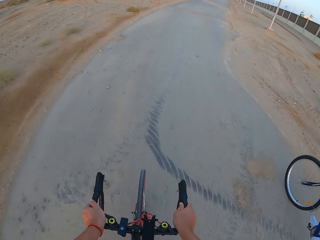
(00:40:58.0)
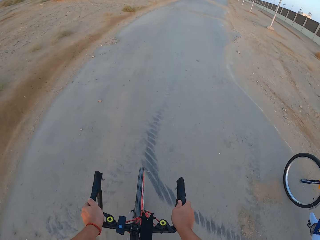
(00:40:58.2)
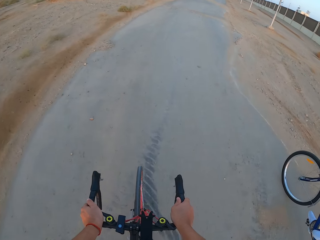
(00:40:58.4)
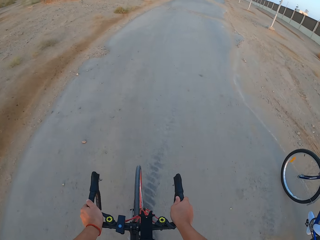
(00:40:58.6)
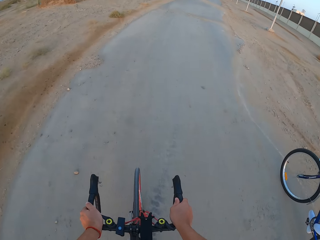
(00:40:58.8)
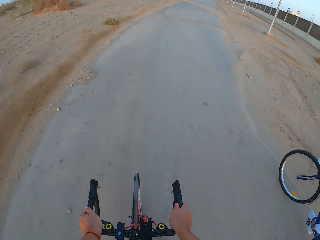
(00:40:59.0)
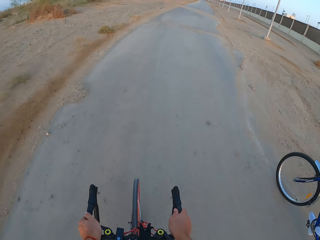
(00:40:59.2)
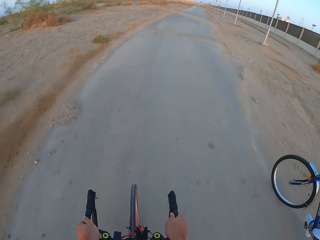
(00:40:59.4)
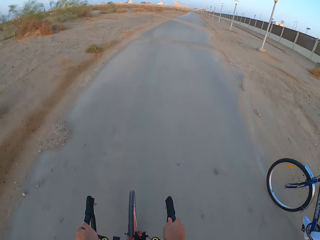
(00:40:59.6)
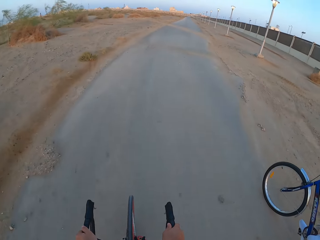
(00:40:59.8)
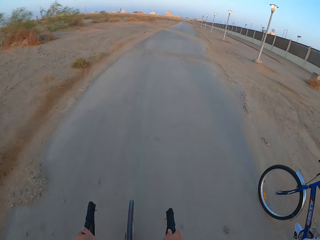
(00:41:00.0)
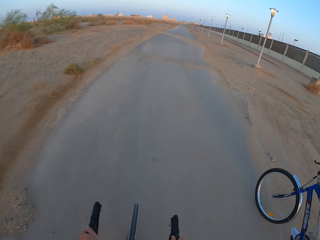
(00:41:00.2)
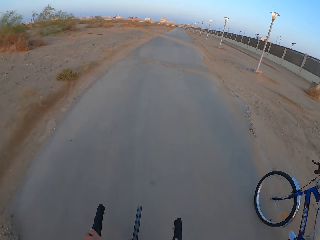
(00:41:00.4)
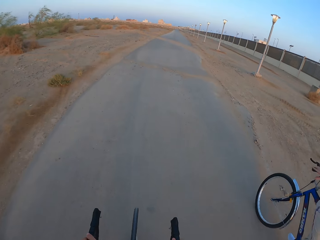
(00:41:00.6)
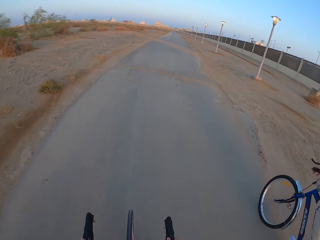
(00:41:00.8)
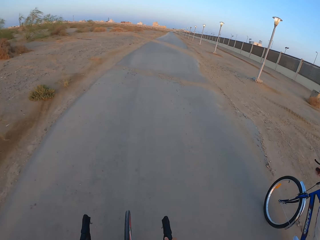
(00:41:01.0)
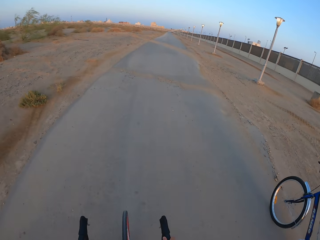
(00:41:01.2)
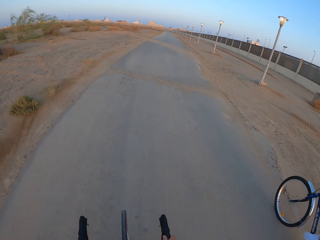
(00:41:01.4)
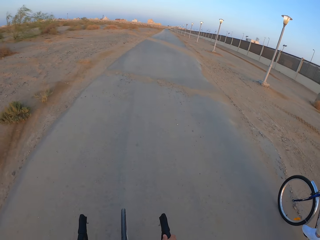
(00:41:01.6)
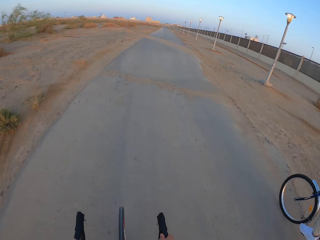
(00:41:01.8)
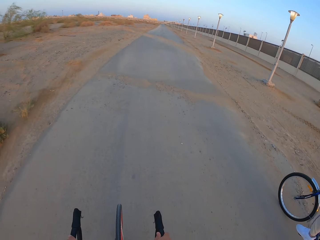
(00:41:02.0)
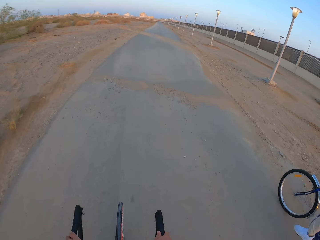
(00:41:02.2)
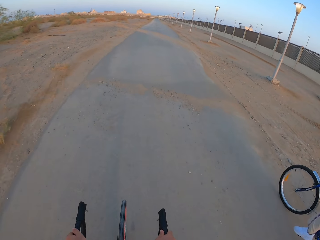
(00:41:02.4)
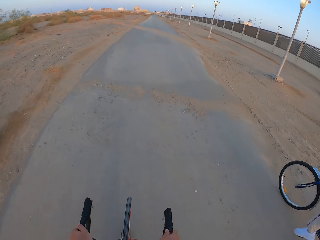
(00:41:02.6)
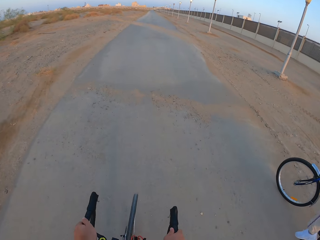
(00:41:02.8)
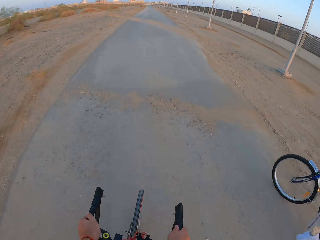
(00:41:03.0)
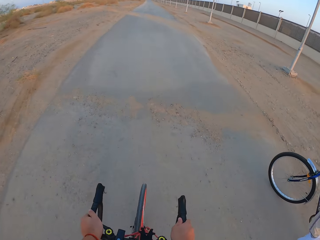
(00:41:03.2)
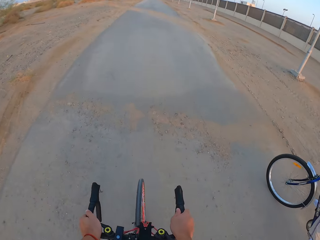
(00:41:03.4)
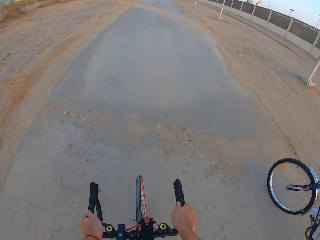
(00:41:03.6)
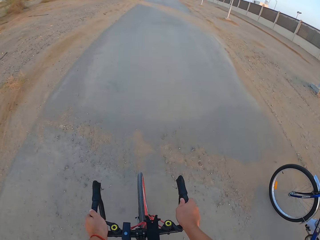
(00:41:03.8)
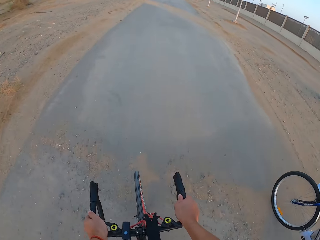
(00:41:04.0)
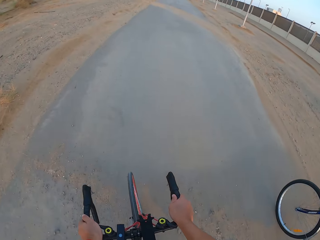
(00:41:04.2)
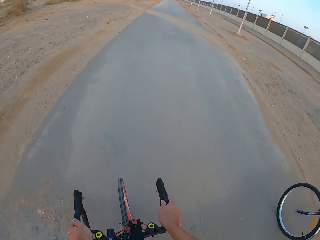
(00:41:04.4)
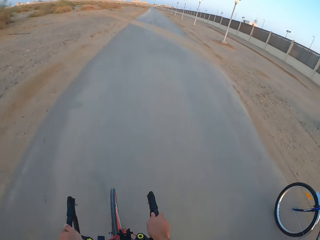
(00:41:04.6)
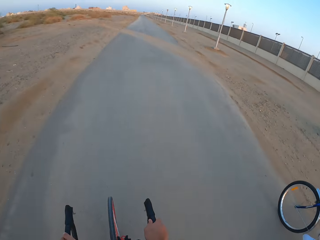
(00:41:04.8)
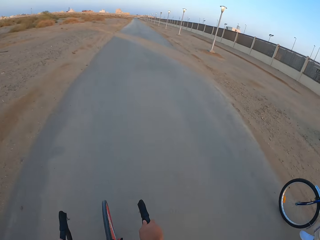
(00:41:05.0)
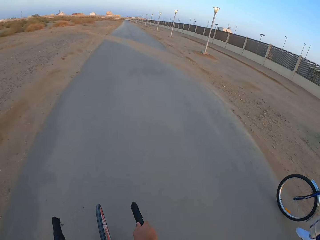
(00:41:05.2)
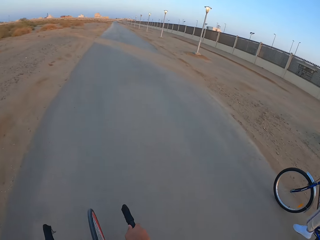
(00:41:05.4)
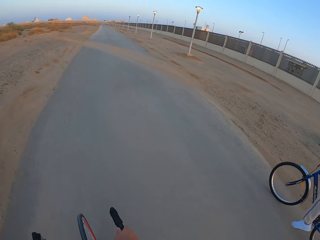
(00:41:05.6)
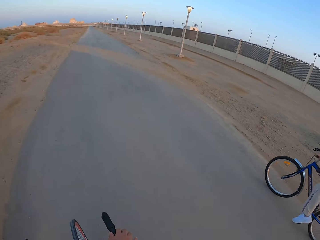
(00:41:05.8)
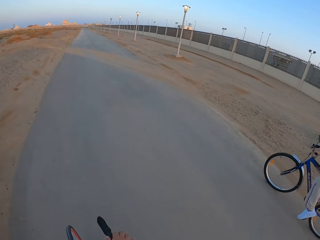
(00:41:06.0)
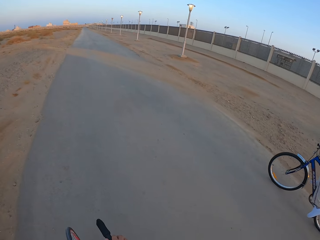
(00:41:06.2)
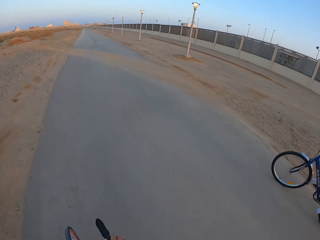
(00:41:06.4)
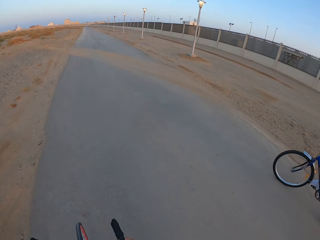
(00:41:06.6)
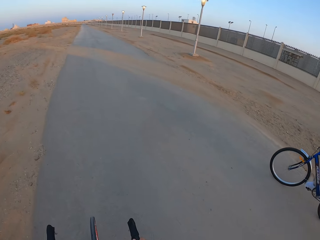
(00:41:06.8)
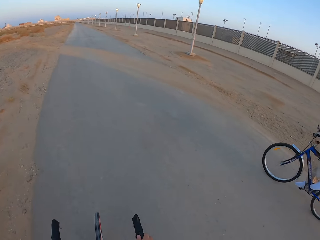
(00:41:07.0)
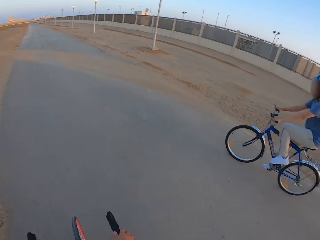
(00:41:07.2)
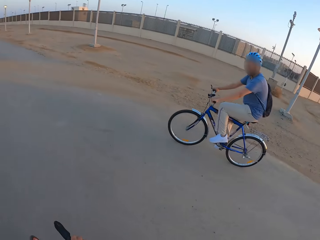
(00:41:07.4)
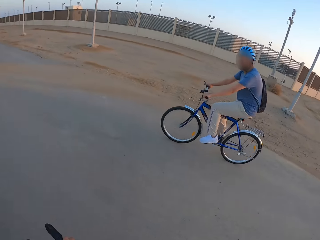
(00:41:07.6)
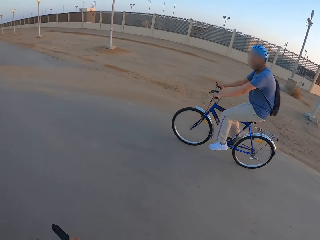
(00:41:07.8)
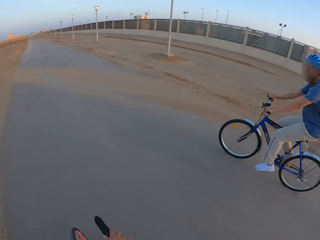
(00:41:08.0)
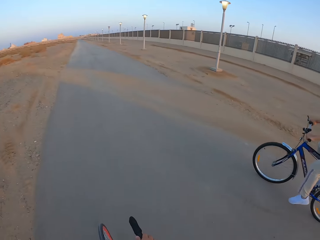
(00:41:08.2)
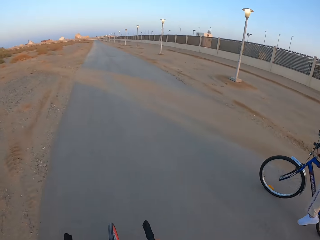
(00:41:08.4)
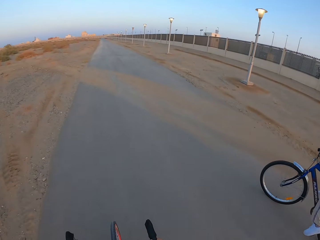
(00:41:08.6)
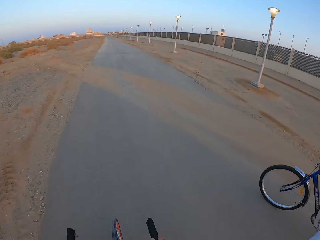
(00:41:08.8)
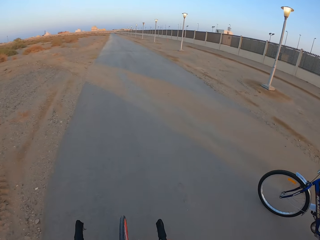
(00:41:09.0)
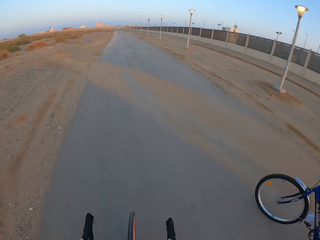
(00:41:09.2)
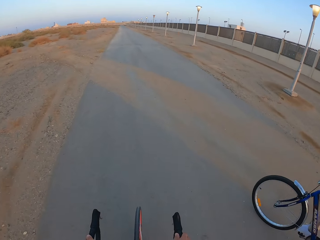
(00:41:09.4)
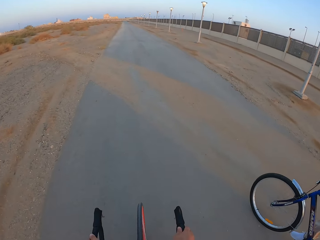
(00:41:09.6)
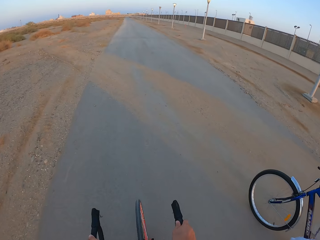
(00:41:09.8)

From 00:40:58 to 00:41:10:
The camera wearer rides the bicycle. A man rides the bicycle.

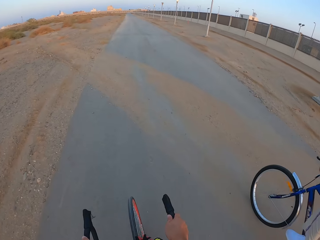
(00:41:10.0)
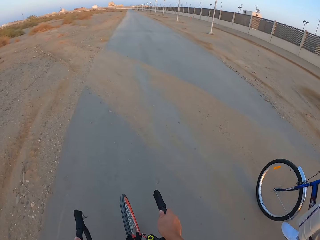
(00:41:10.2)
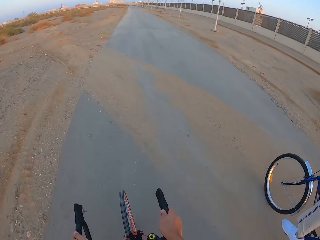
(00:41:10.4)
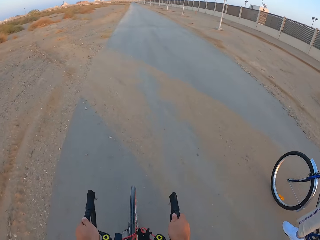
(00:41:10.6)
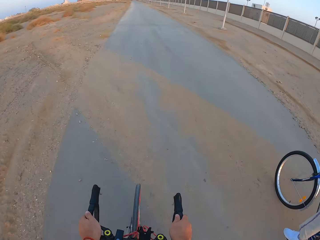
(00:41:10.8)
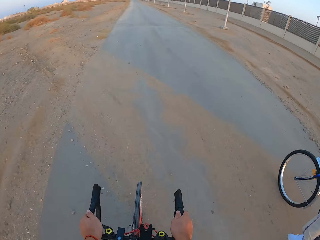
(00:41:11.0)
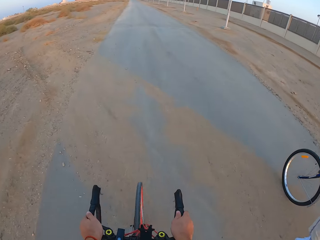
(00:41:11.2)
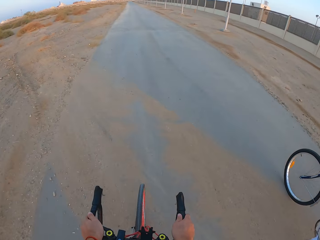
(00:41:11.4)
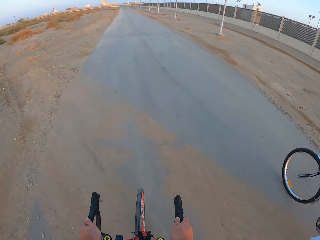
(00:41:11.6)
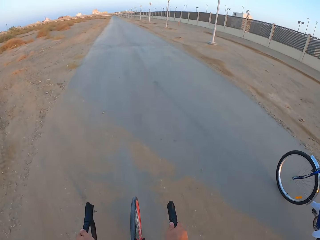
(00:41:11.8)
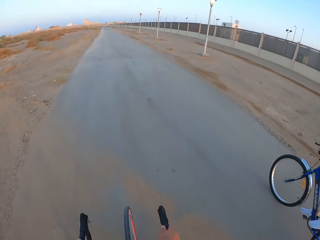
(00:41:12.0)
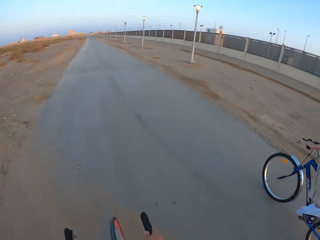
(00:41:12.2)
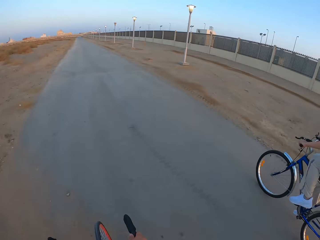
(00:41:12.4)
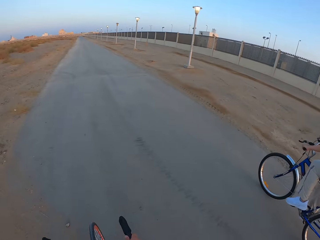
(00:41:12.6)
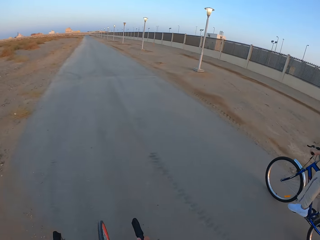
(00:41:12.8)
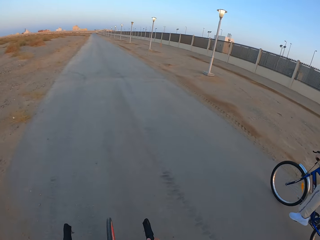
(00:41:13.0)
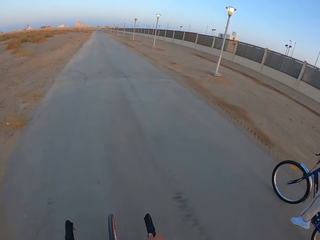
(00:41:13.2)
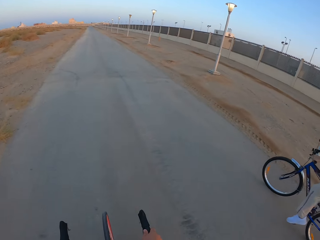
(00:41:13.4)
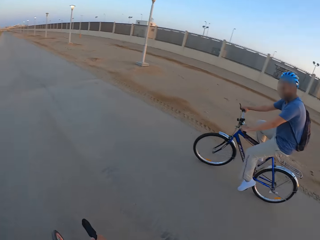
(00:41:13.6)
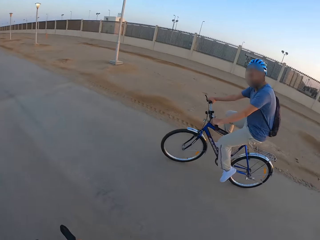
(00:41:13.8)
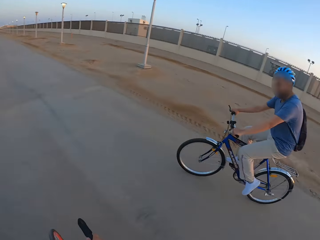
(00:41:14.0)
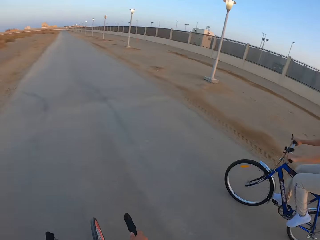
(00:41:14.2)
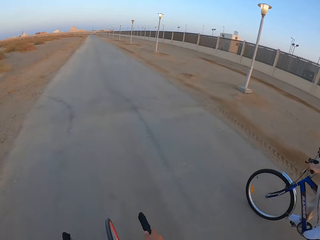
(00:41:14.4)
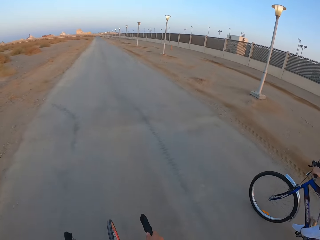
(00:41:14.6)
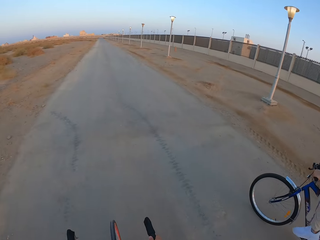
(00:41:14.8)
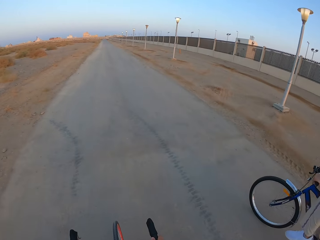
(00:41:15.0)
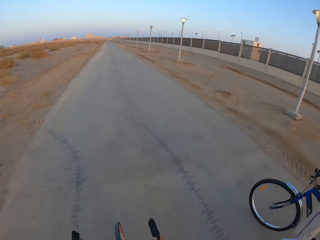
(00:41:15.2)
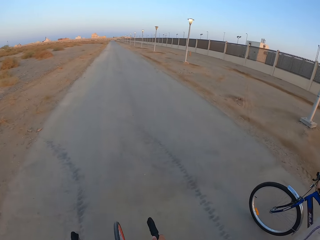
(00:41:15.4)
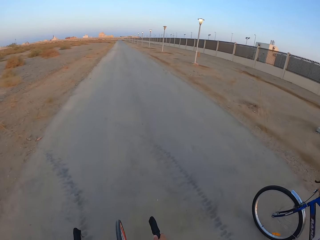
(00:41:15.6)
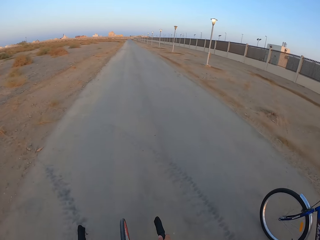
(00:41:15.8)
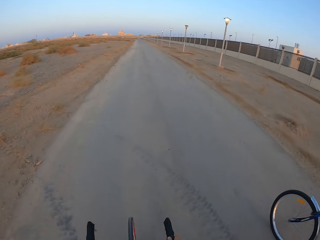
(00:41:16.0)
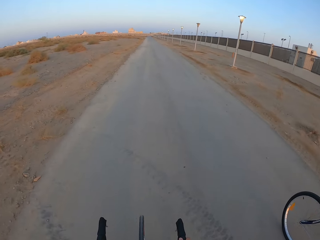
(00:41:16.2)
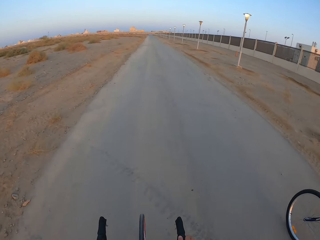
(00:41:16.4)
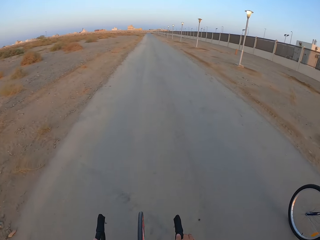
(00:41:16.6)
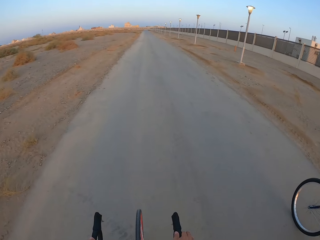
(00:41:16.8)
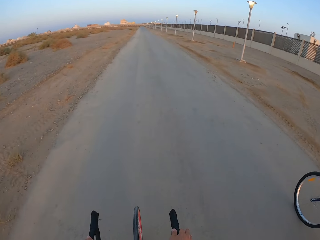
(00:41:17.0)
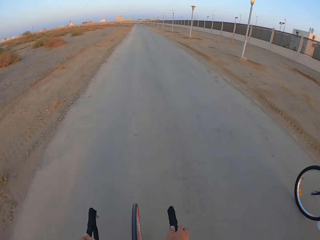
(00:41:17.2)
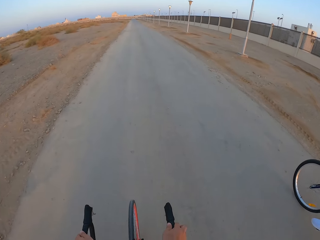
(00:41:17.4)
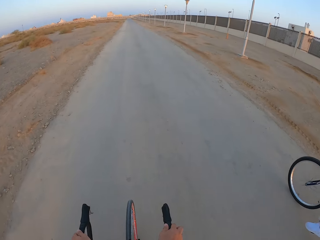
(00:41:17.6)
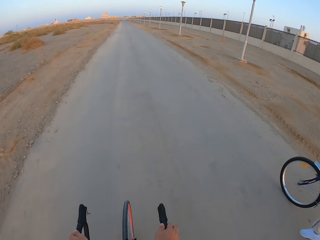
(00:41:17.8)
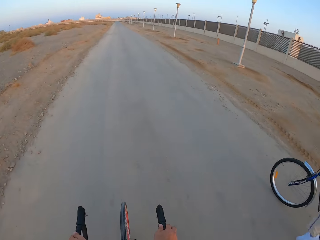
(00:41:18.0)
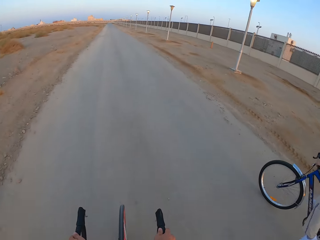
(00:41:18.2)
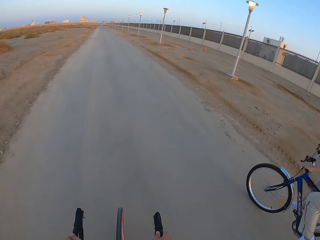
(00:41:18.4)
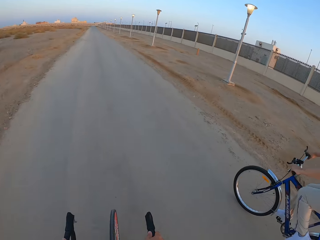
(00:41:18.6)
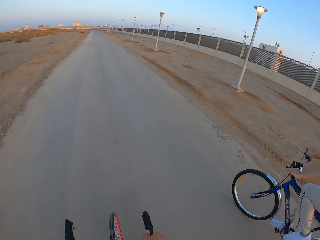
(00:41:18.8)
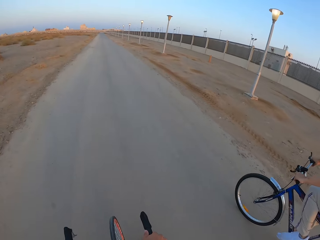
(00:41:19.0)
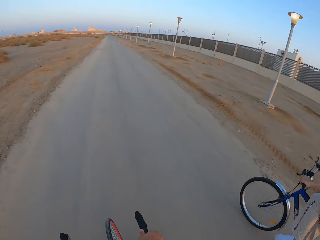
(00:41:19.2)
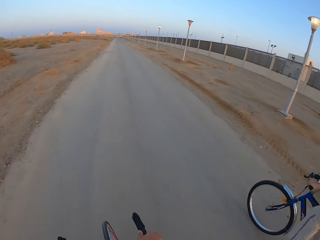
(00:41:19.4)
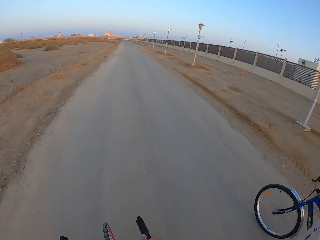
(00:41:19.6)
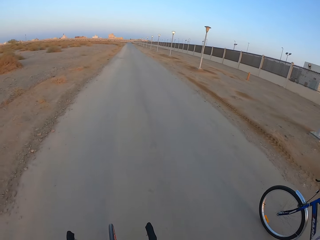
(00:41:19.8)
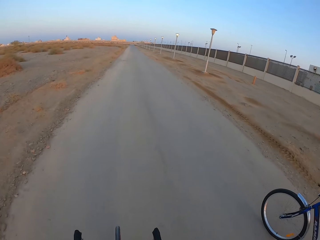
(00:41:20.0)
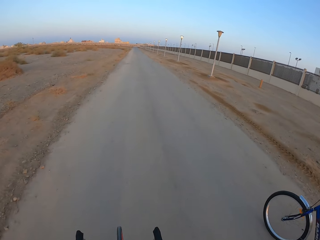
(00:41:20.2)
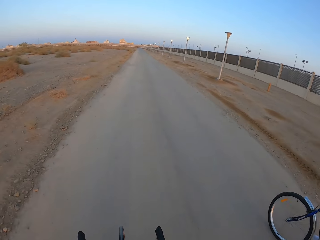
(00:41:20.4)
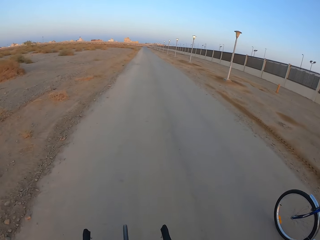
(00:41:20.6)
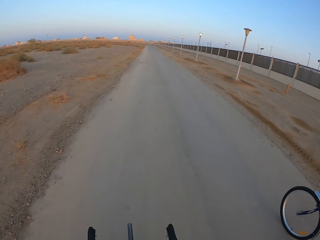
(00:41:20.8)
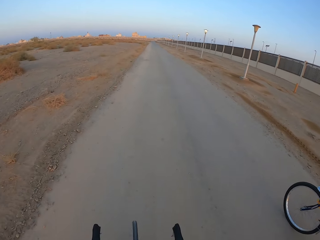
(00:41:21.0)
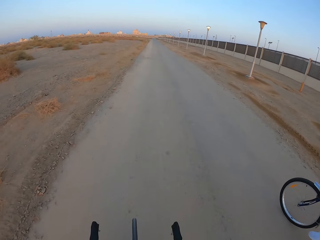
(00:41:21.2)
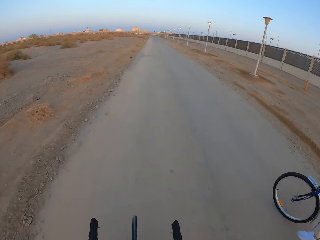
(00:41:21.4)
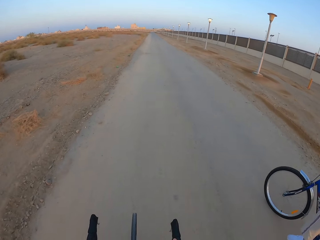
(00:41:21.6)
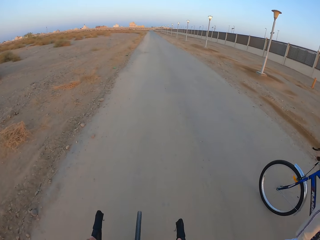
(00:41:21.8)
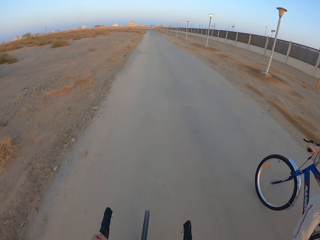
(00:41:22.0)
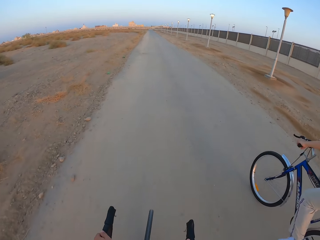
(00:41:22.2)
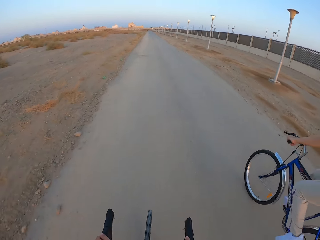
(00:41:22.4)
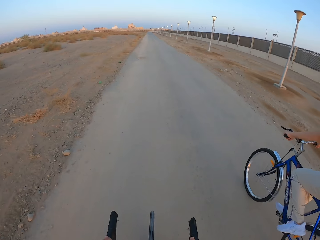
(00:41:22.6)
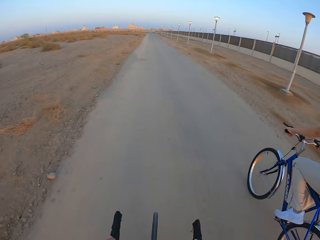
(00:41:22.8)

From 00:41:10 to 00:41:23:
The camera wearer rides the bicycle. A man rides the bicycle. The camera wearer rides the bicycle. The man rides the bicycle. The camera wearer rides the bicycle.
